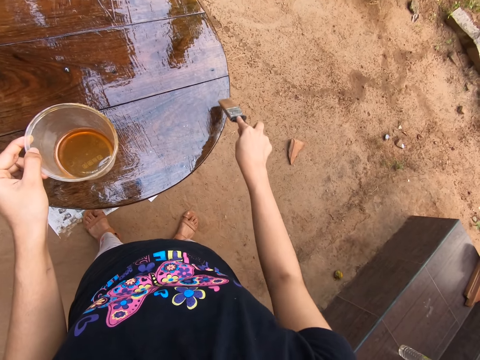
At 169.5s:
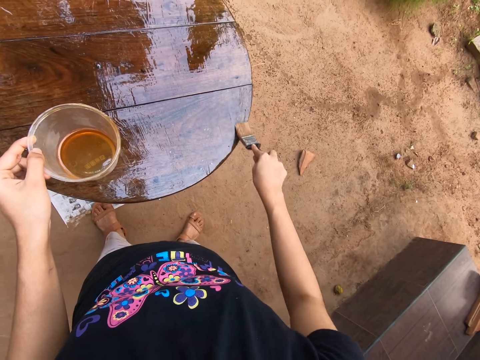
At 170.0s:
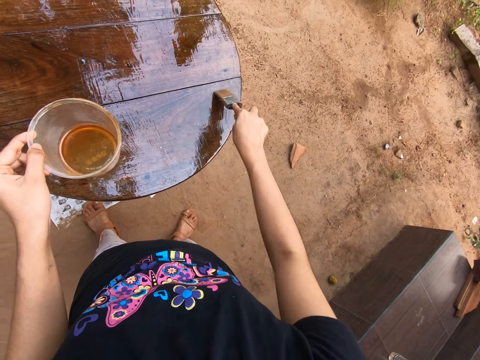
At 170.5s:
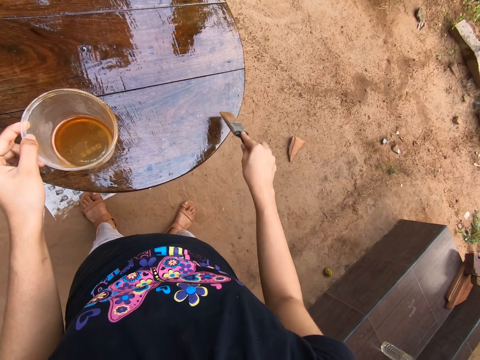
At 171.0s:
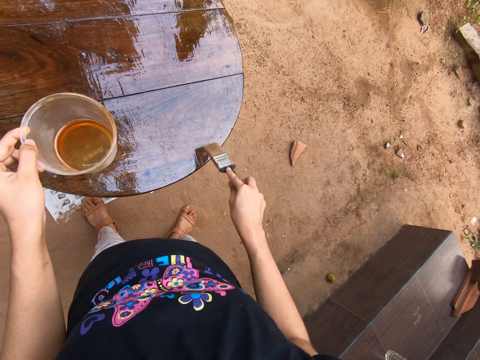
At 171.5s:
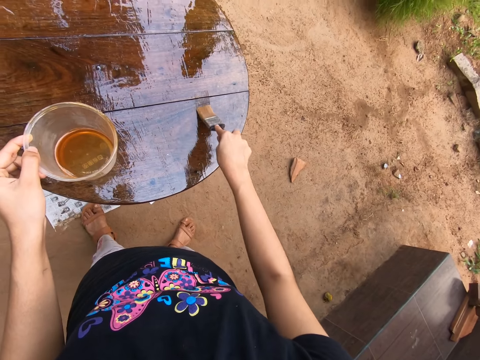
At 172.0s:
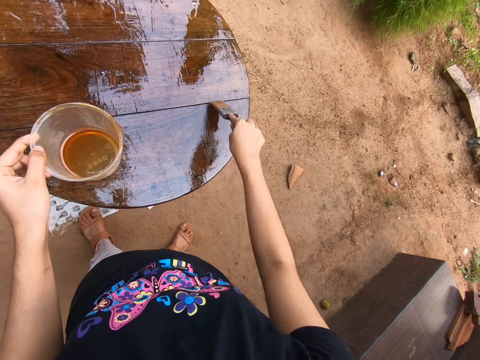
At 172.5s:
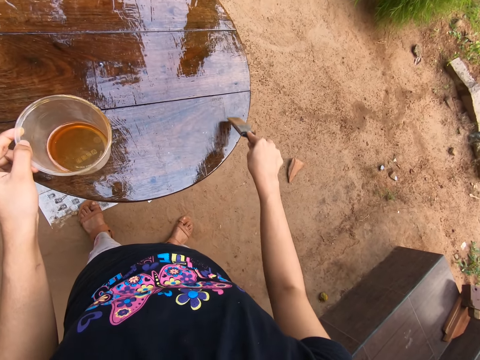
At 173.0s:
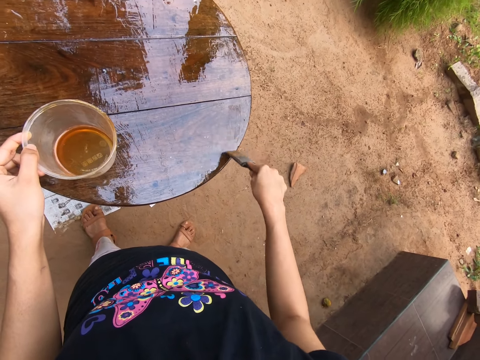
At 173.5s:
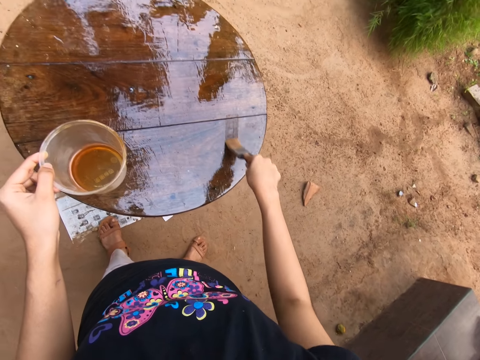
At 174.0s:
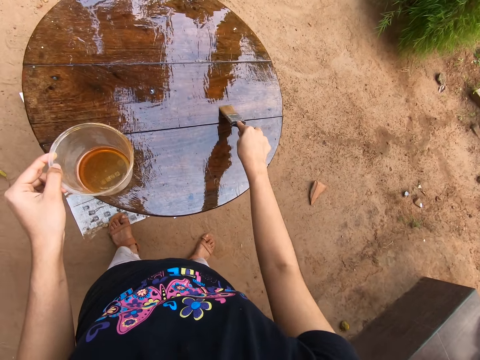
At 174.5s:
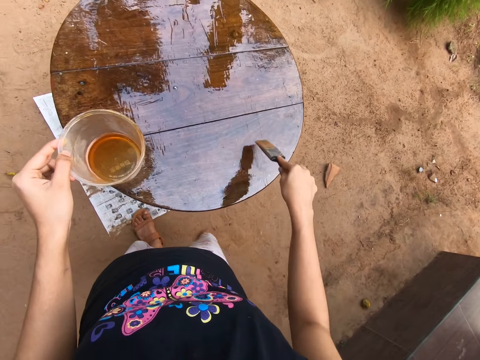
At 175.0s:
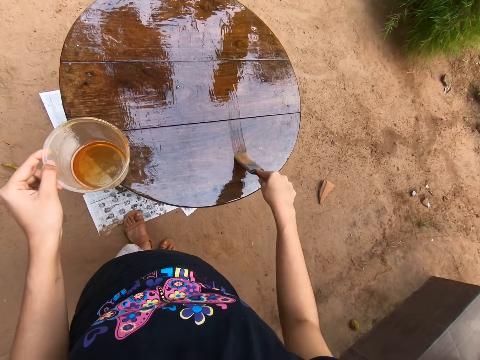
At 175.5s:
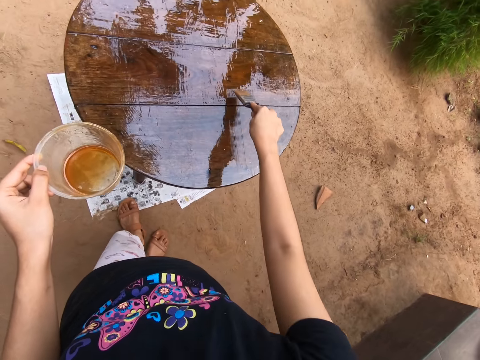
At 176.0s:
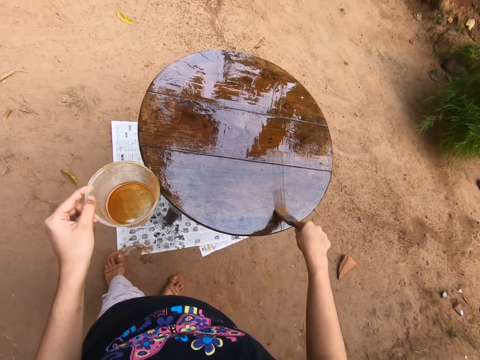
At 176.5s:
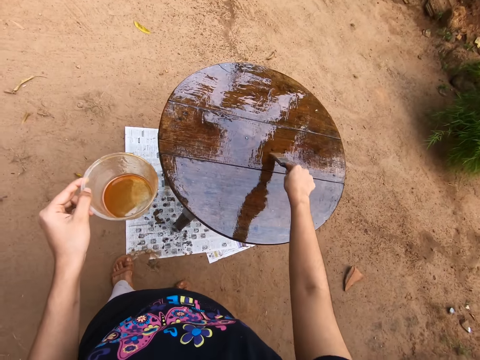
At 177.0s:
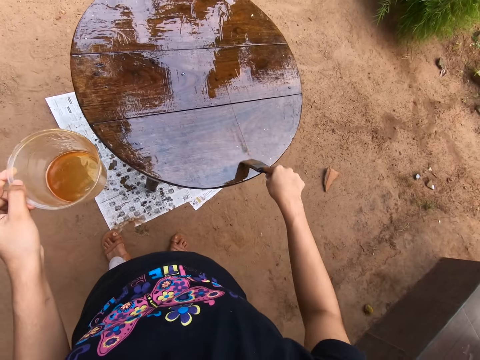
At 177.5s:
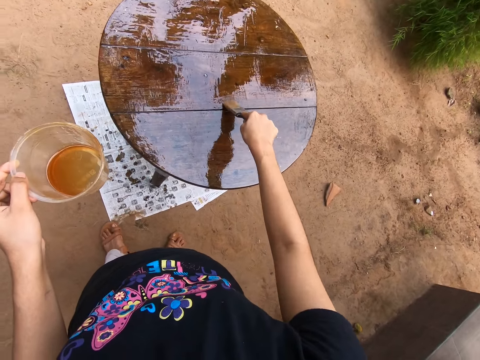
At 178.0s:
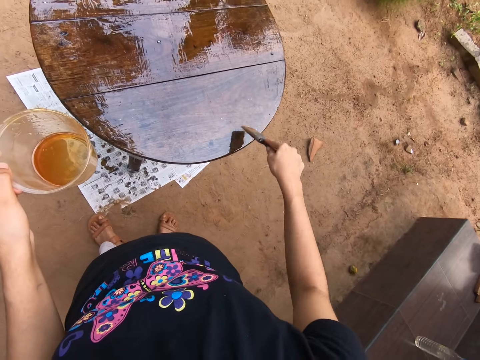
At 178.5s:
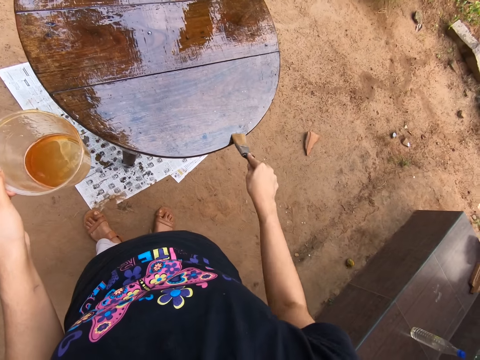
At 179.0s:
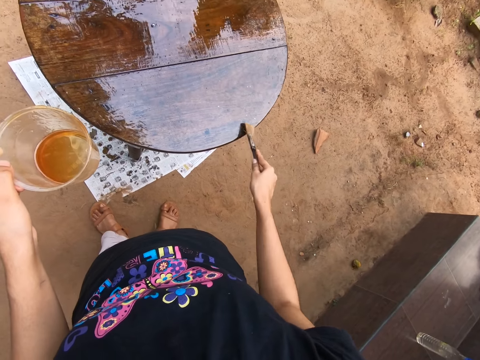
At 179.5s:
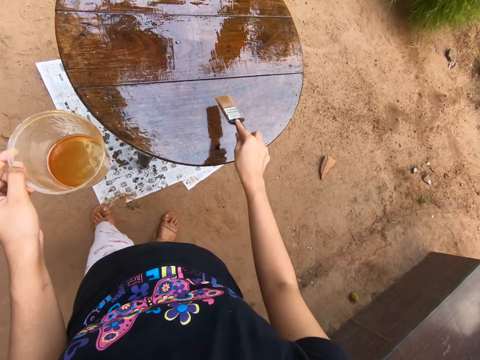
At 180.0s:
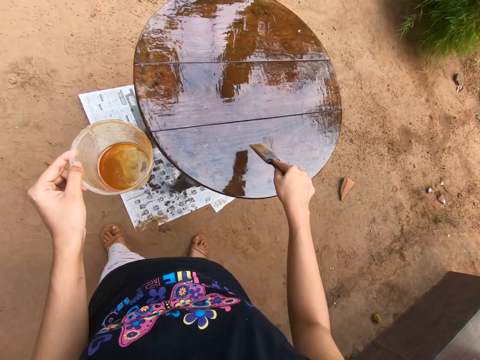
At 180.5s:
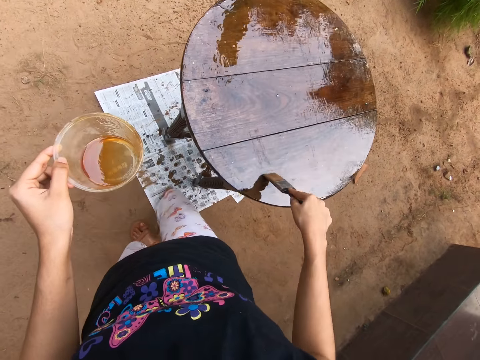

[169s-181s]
The man interacts with the camera wearer.

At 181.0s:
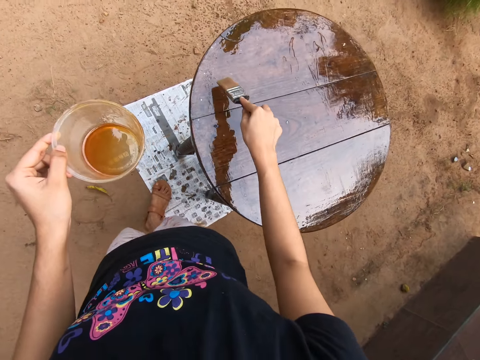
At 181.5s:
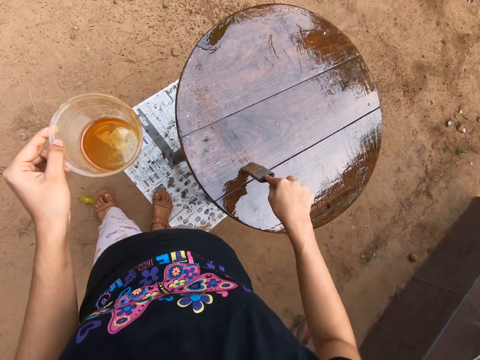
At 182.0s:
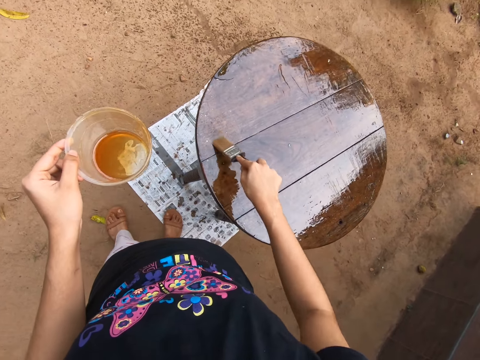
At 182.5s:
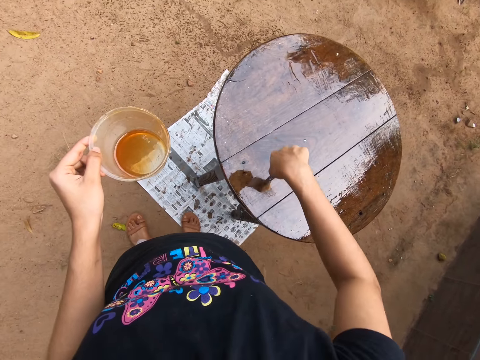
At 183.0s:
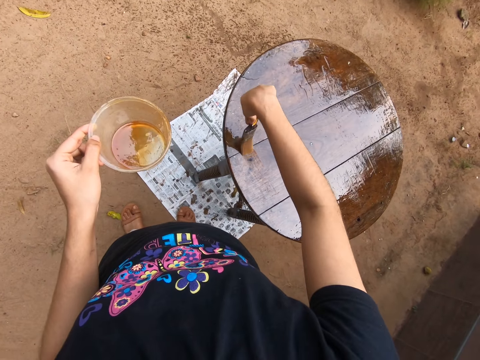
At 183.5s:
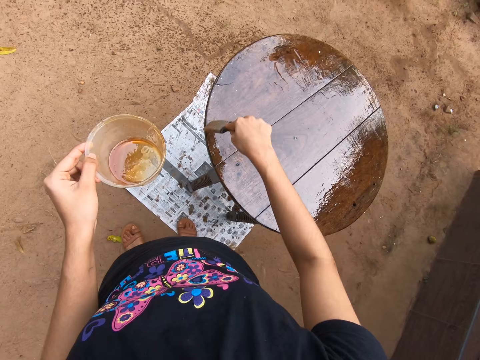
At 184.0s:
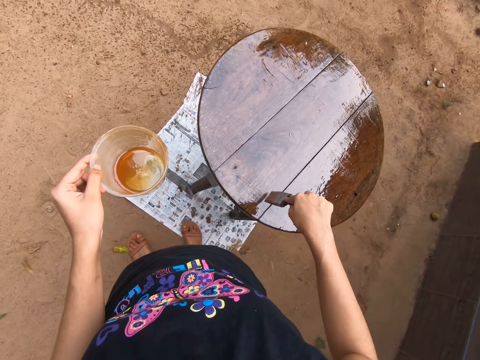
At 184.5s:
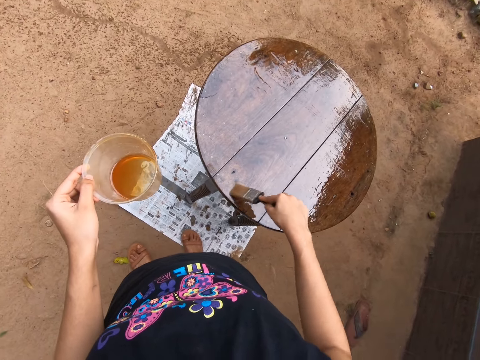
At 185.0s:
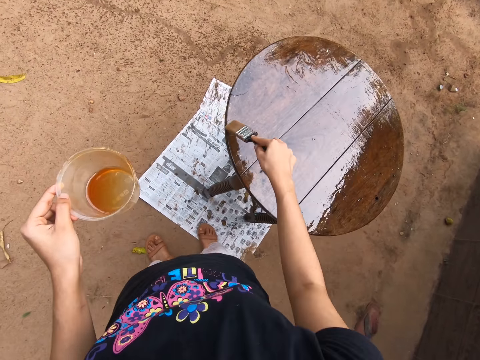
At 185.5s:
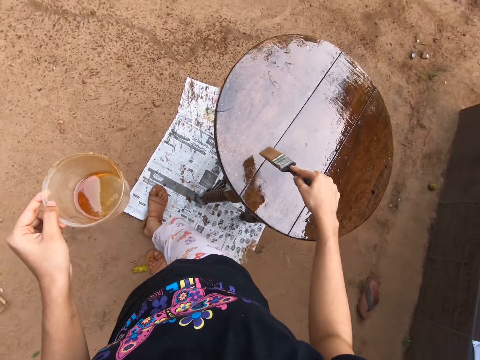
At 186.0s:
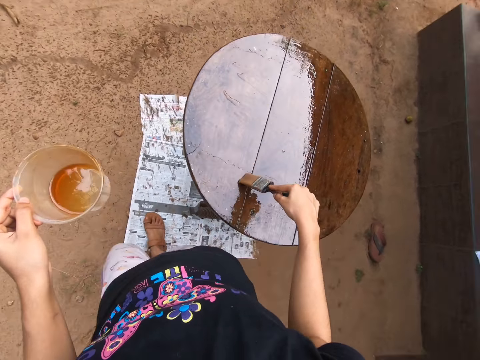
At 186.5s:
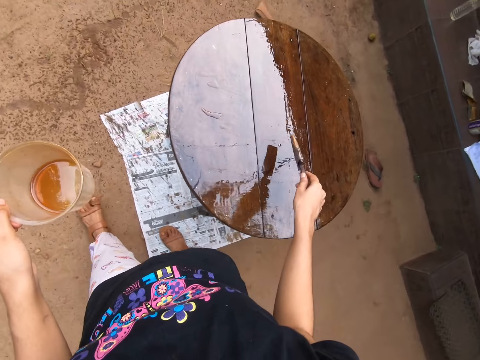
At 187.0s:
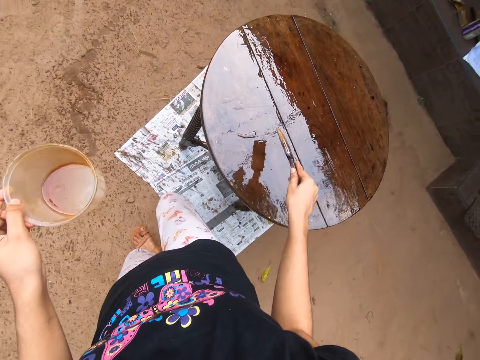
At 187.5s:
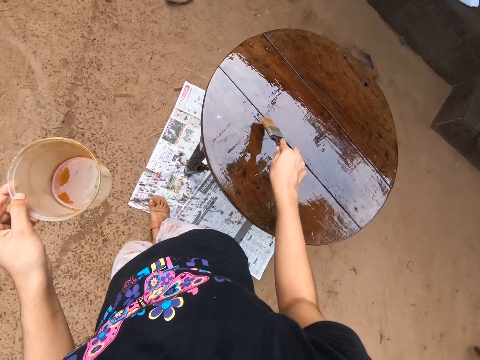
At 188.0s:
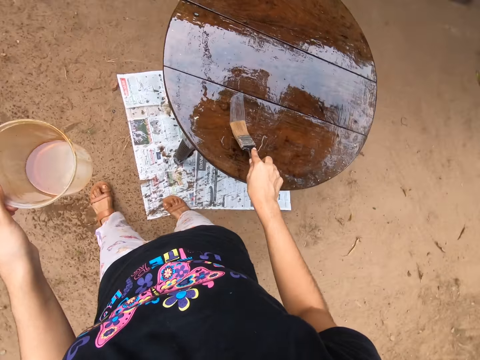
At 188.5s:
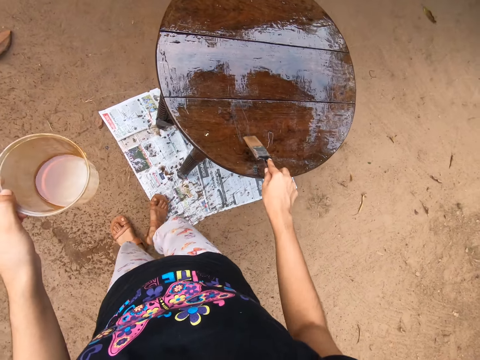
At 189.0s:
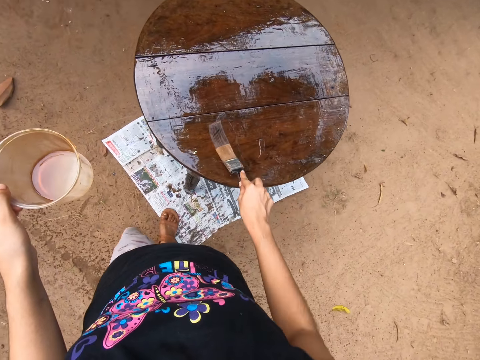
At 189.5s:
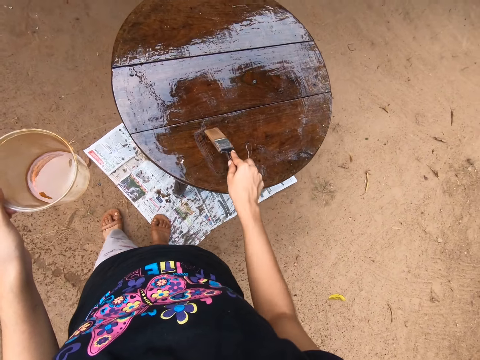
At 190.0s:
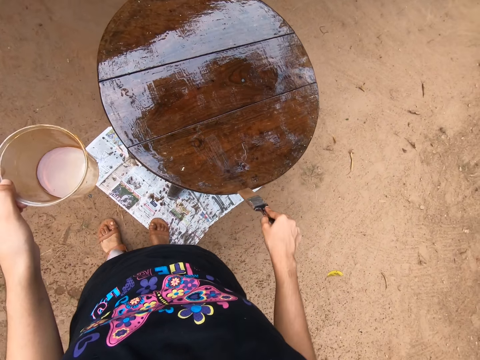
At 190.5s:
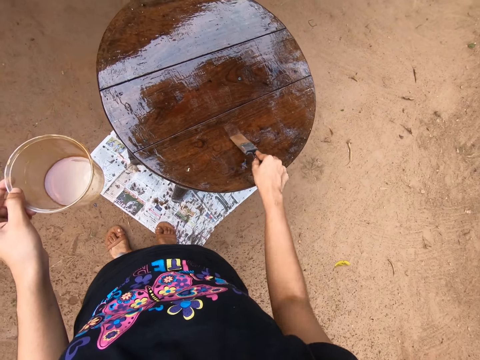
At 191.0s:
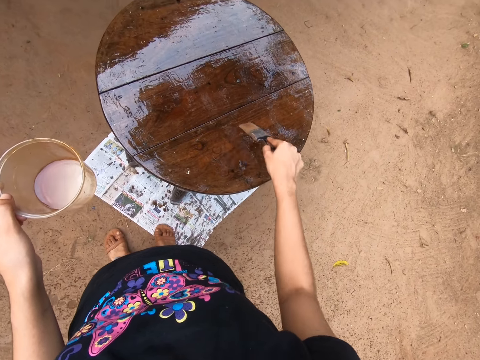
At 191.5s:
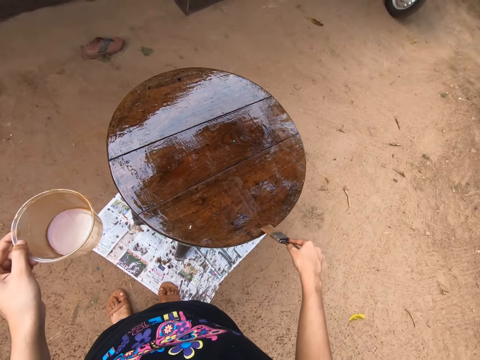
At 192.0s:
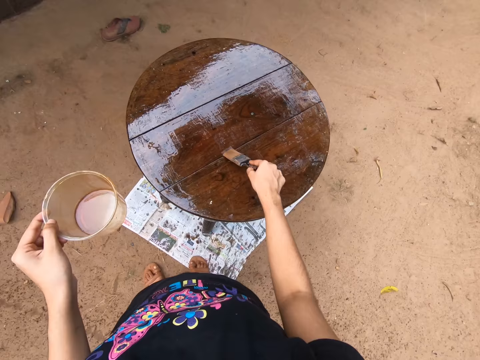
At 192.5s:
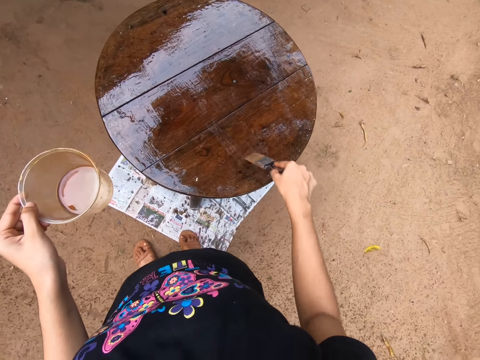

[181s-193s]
The camera wearer walks around. They paint the table with a painting brush.

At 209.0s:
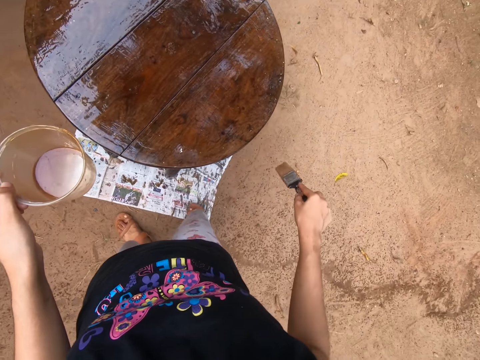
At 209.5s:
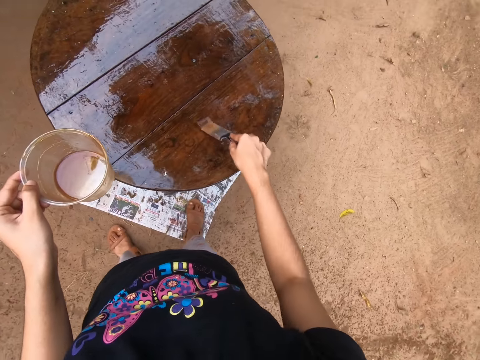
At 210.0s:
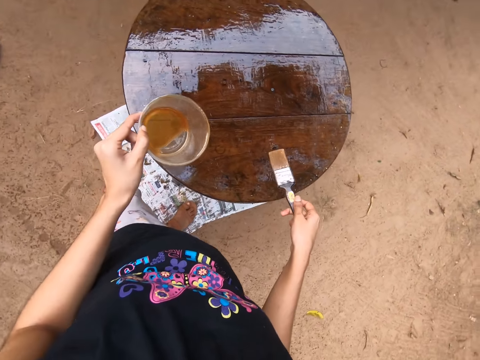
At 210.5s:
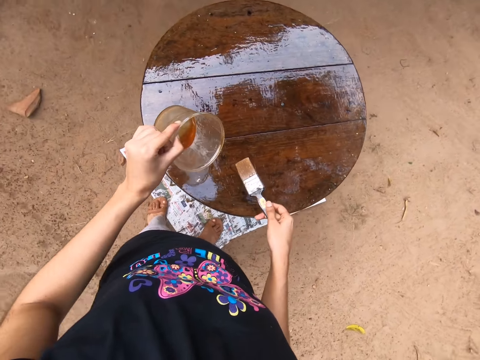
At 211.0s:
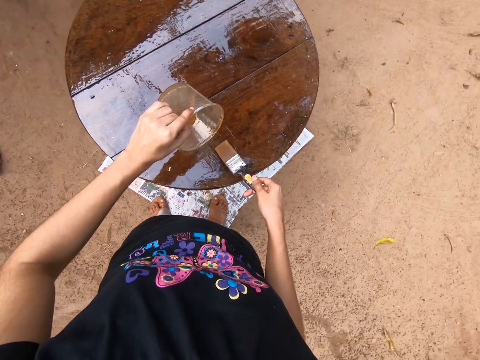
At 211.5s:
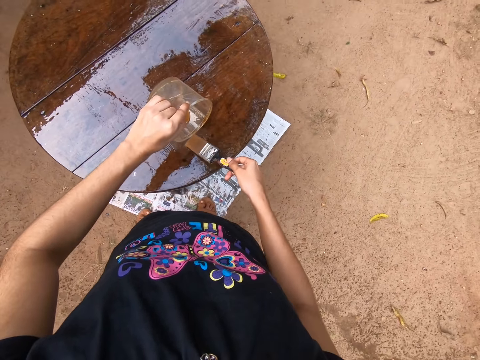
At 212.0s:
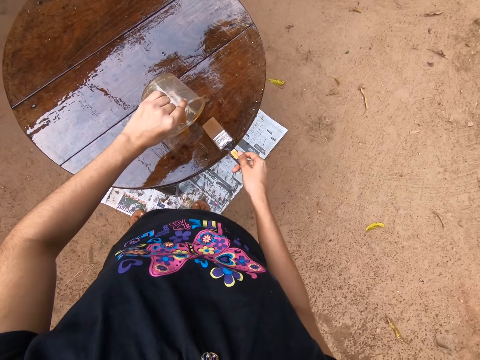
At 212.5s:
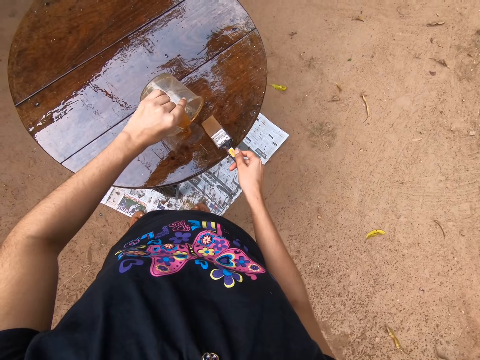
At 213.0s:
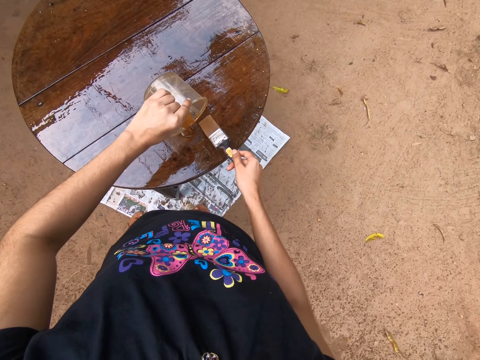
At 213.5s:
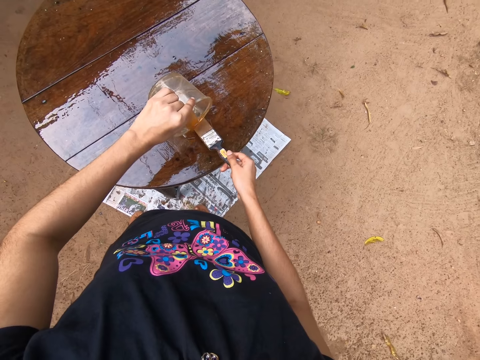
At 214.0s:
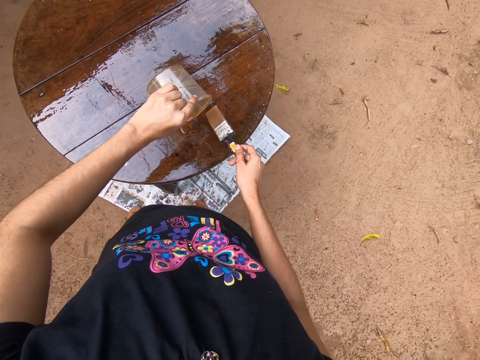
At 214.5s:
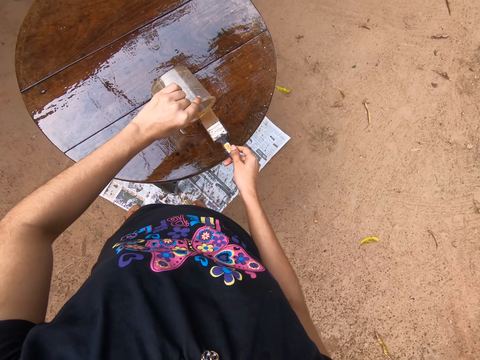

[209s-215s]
The camera wearer pours the wood oil in the plastic container on top of the table with her left hand.
